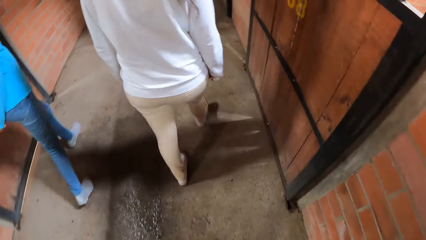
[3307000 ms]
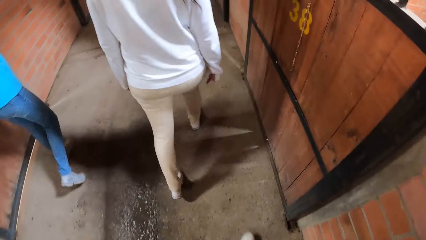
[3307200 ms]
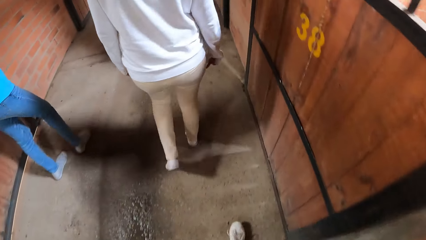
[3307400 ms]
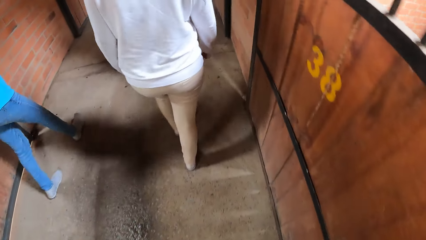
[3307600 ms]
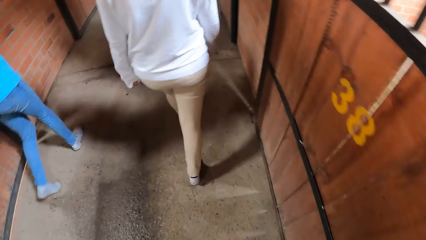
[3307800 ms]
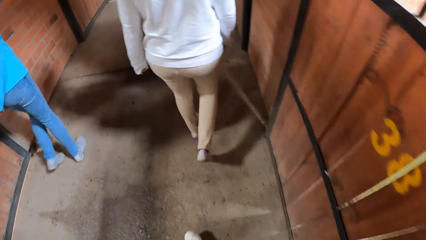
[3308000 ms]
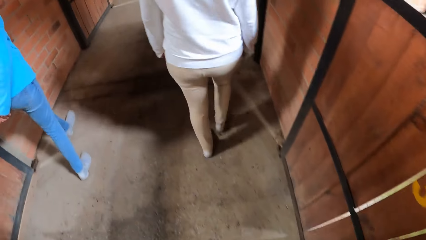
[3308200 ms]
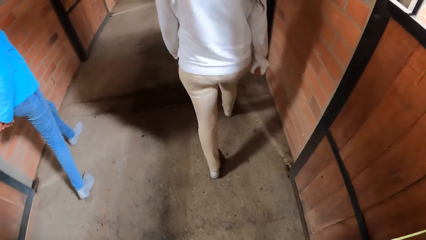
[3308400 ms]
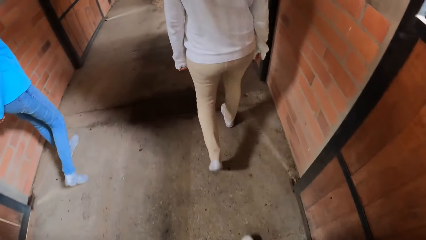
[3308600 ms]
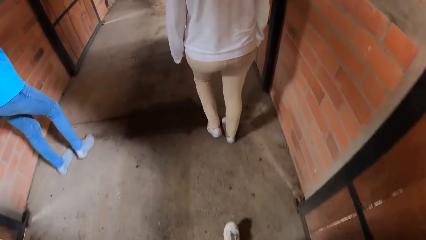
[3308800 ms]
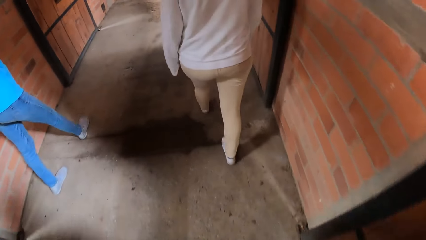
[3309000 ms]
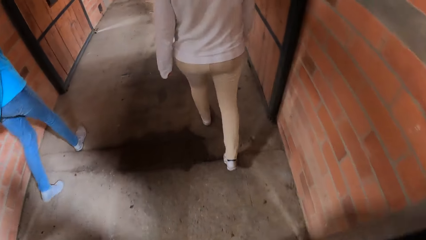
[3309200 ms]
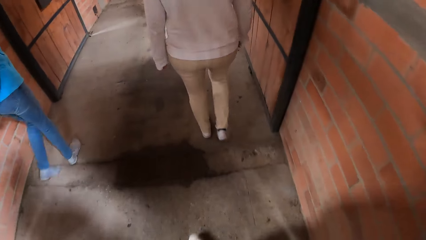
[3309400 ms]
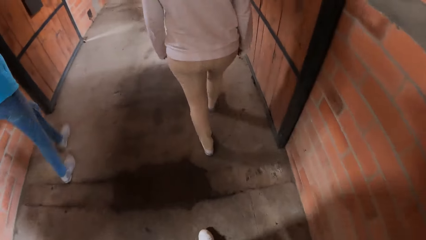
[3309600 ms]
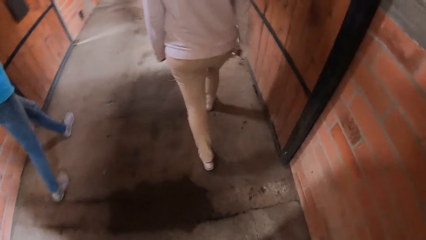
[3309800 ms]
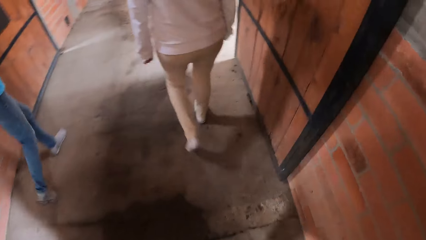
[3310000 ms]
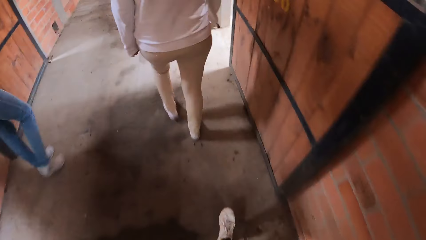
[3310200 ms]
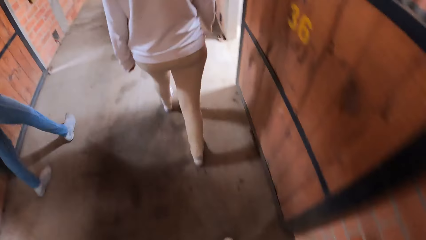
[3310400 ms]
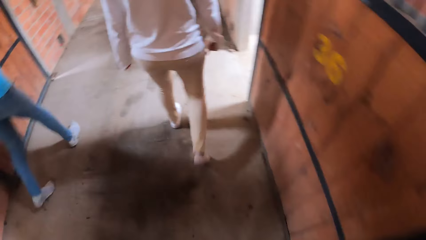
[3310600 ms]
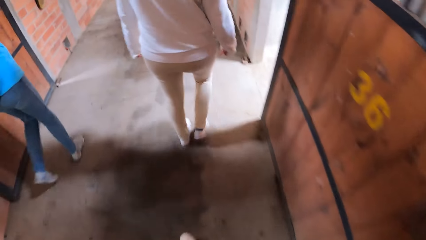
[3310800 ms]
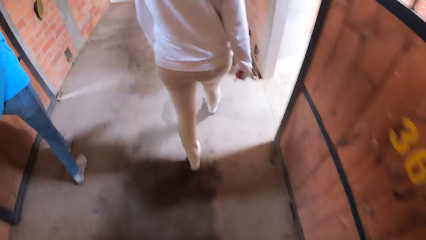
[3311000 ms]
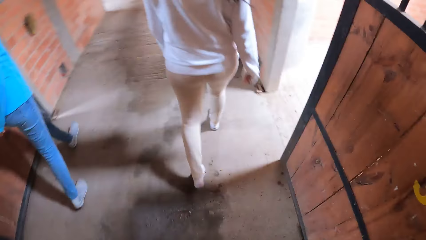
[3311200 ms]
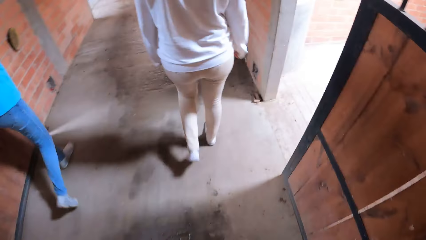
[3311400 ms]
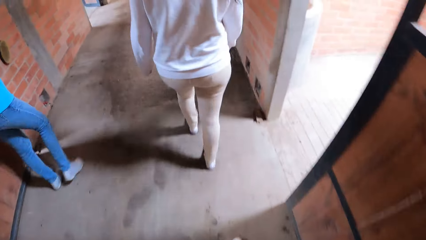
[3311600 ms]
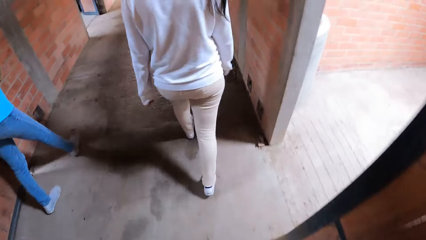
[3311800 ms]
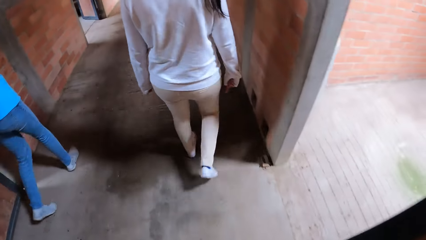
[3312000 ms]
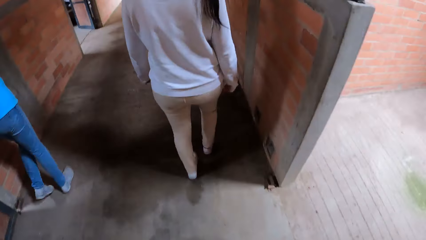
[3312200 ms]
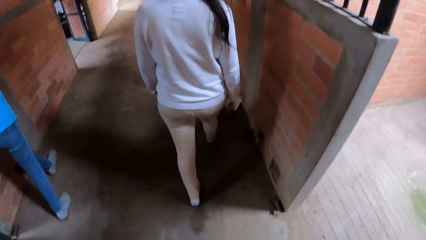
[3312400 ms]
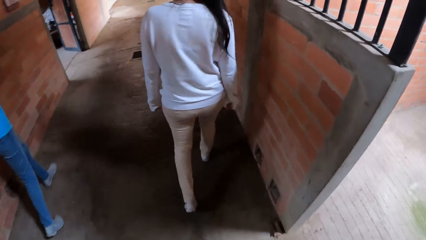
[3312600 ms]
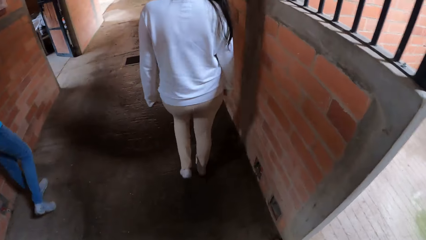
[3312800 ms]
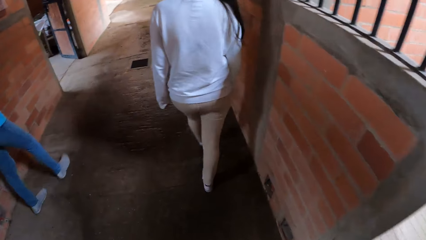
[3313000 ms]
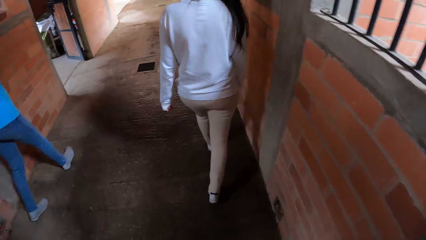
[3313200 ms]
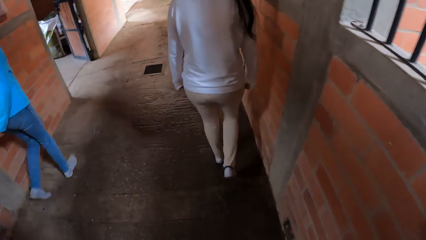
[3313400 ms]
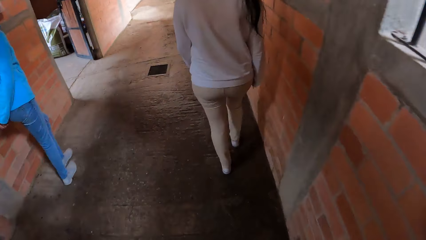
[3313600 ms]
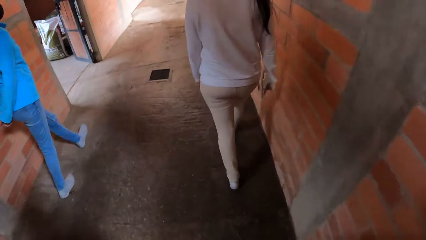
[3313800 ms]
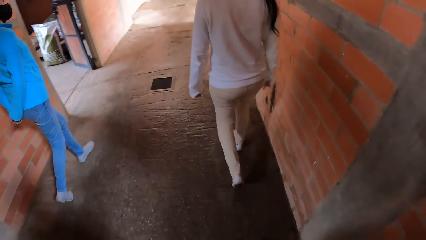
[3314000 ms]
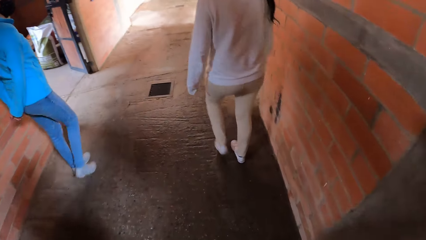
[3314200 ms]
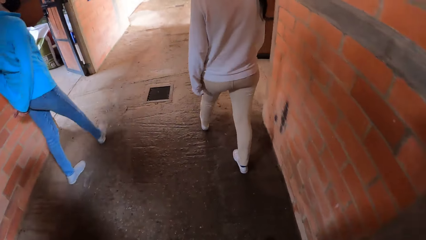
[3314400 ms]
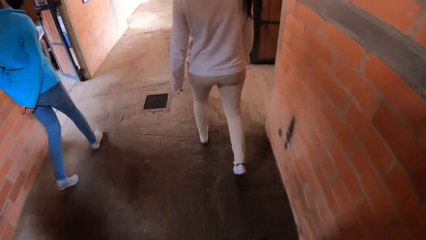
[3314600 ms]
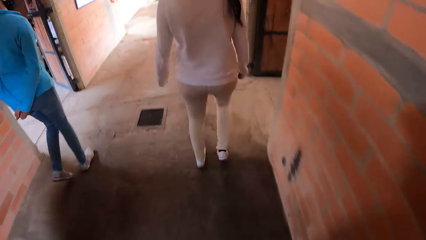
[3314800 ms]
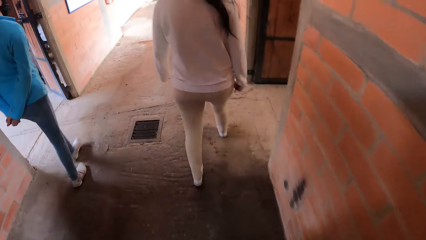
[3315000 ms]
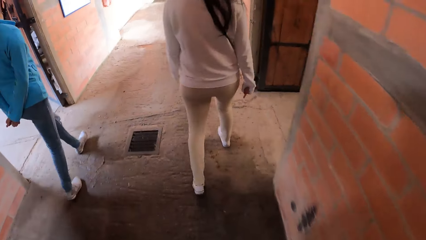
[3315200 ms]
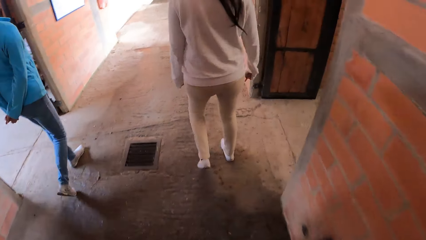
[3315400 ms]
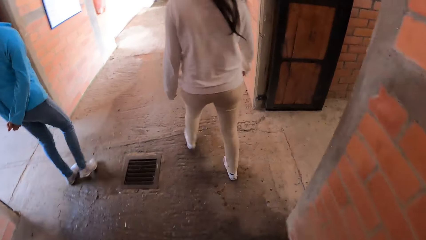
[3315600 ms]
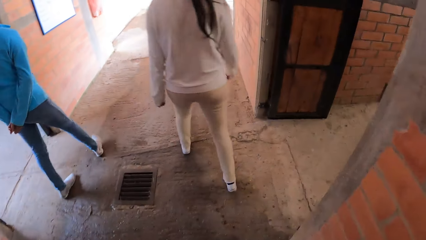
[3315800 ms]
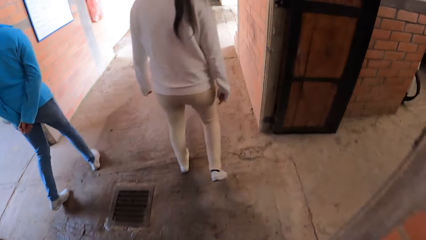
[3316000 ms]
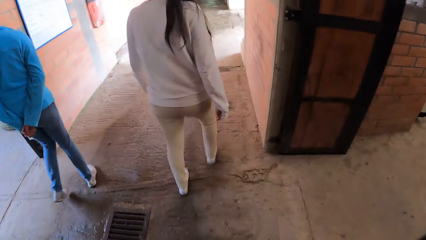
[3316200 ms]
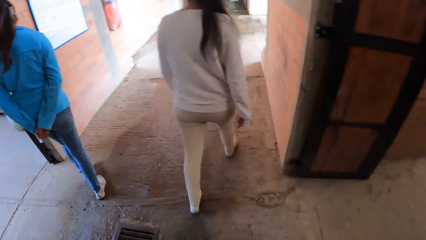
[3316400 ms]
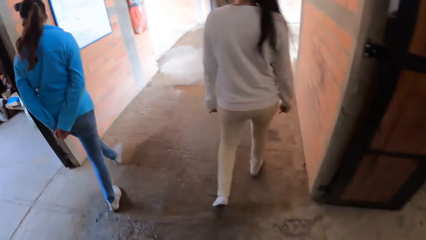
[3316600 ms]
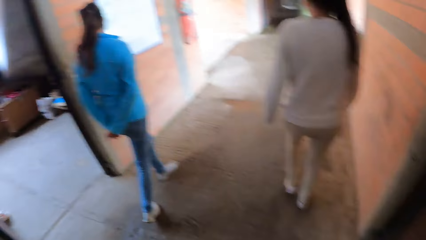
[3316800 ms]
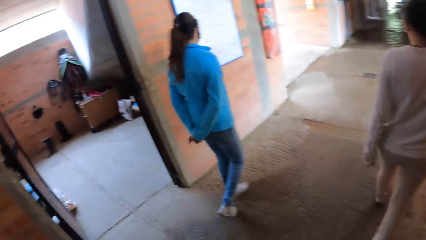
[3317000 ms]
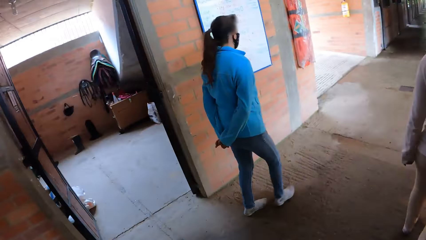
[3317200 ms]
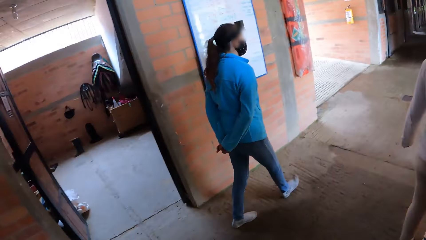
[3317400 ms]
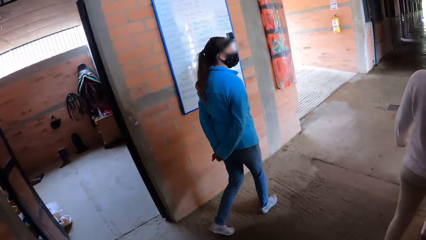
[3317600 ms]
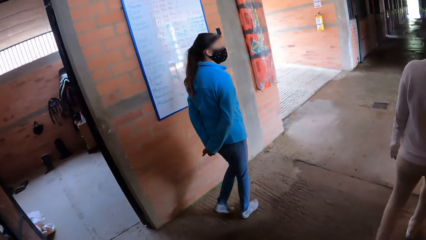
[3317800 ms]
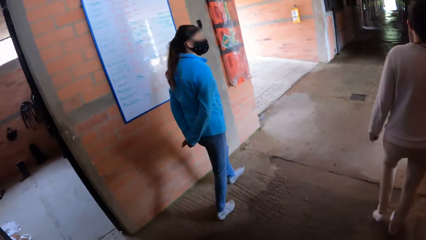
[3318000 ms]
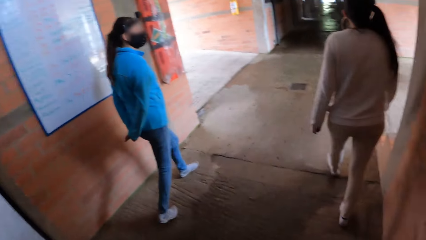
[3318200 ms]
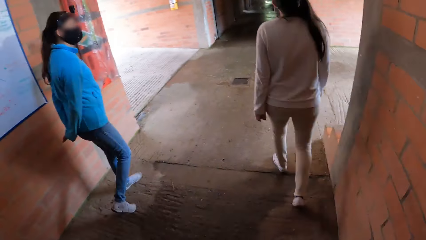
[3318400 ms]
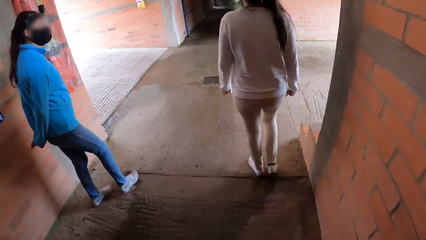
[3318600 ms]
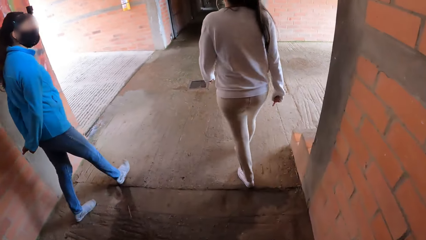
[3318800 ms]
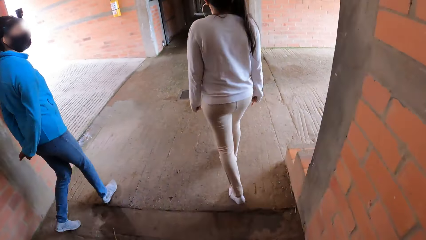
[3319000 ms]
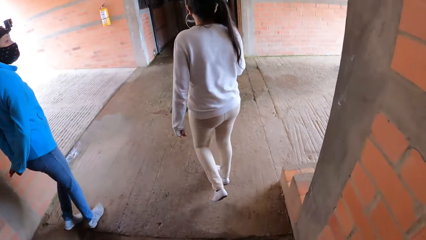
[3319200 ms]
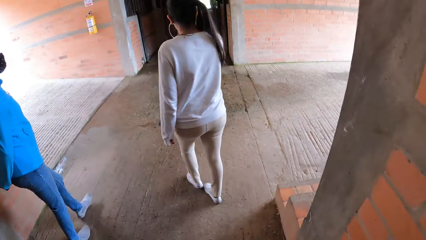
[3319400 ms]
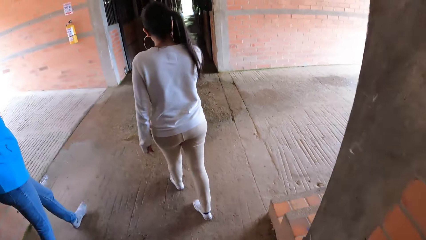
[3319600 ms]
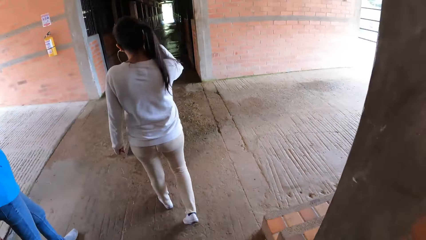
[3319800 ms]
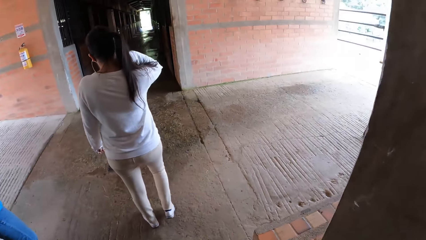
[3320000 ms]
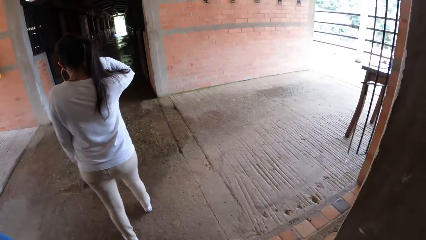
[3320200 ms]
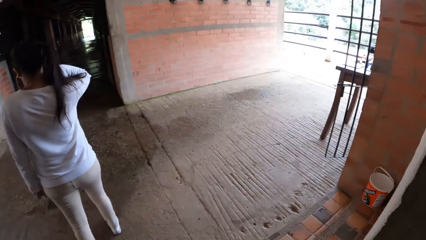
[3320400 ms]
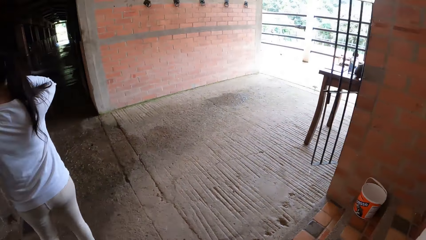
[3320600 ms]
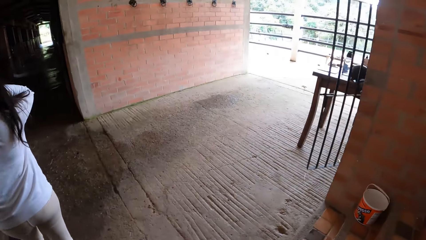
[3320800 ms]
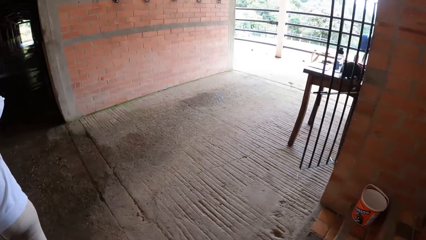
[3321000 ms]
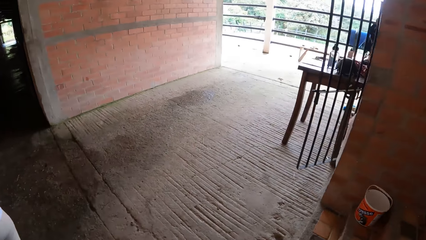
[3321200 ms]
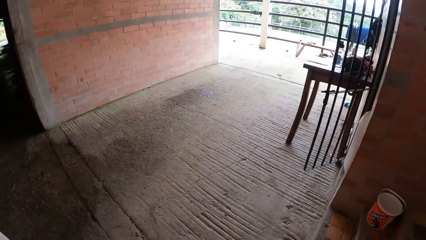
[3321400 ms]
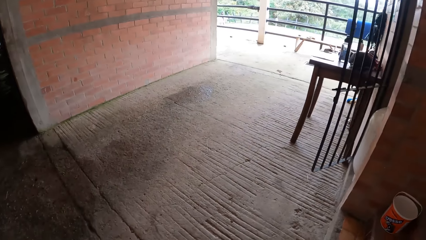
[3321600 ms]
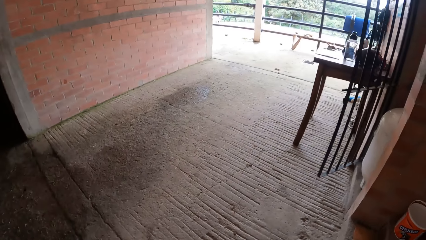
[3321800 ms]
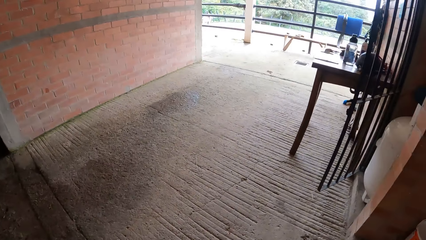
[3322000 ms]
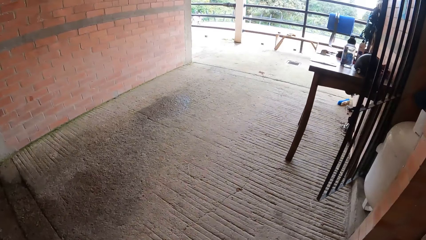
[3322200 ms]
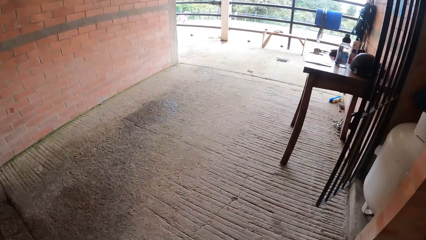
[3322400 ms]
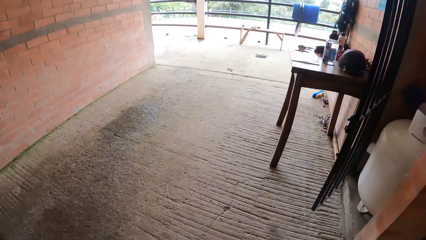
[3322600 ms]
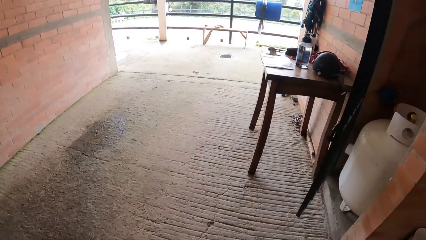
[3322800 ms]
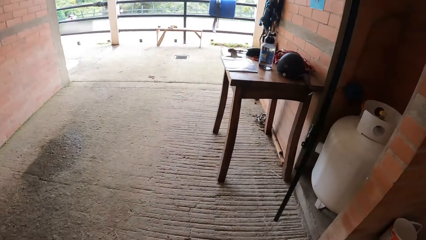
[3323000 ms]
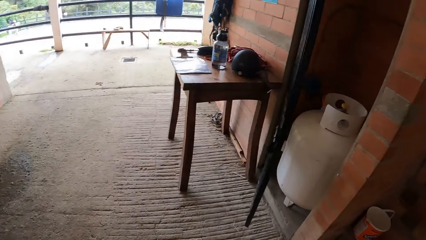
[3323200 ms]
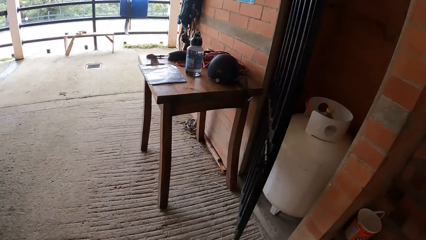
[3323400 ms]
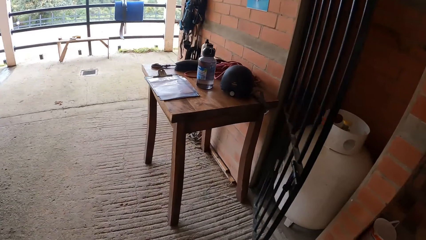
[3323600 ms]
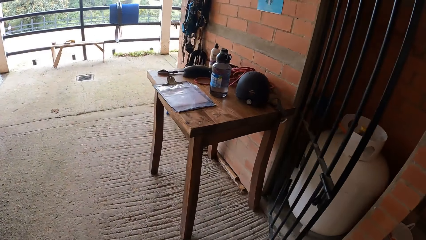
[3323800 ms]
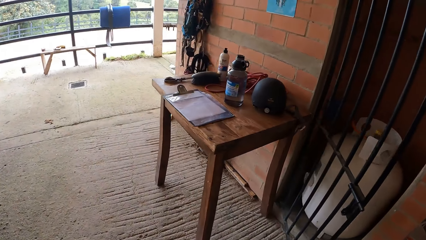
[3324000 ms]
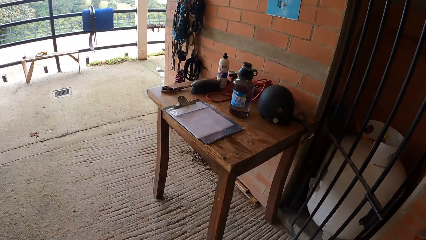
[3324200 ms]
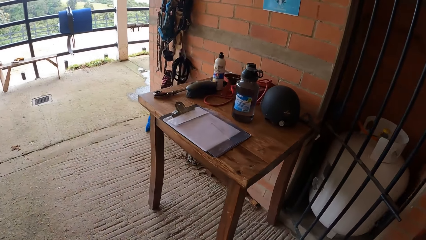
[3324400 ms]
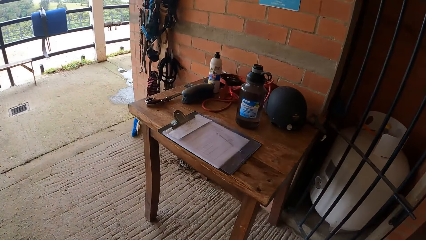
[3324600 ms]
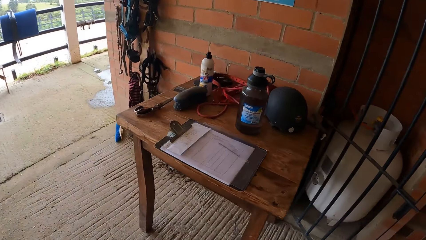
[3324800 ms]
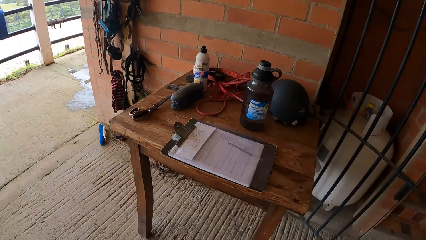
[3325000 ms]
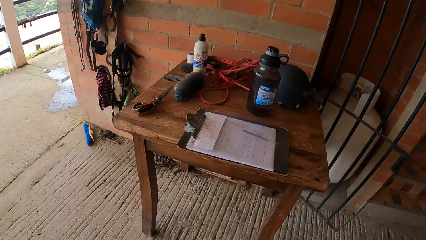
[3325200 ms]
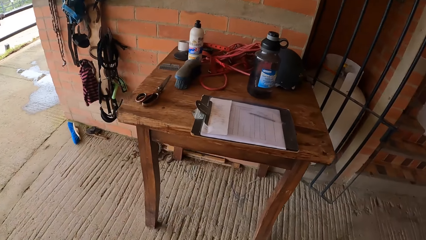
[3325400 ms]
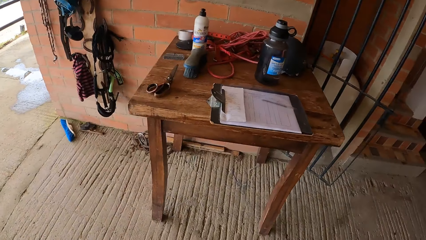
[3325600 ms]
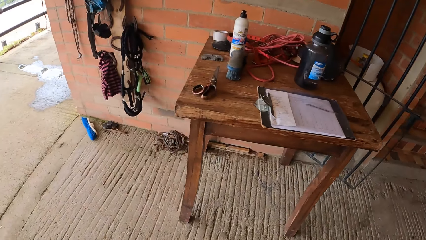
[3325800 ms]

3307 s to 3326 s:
The camera wearer walks in the corridor. They turn right to a balcony.
